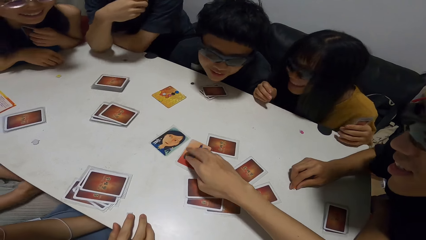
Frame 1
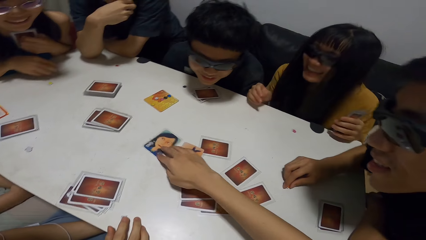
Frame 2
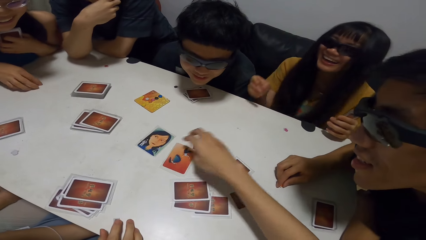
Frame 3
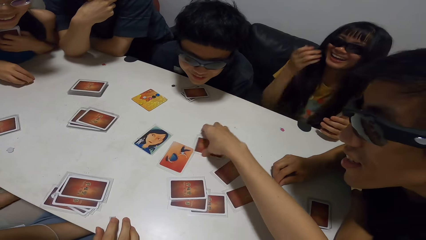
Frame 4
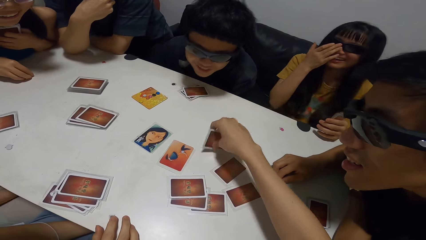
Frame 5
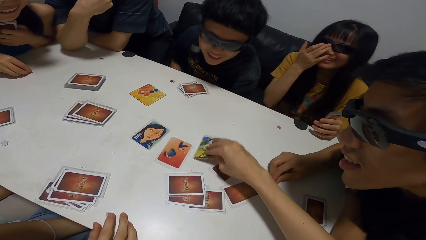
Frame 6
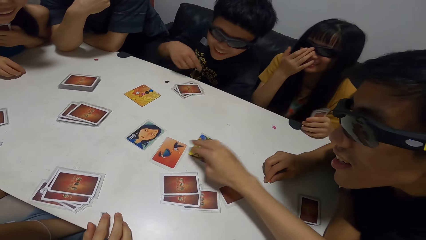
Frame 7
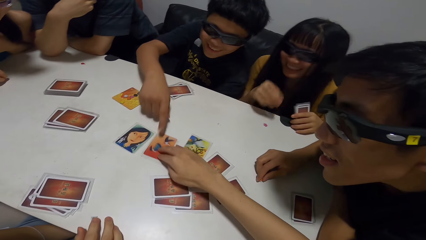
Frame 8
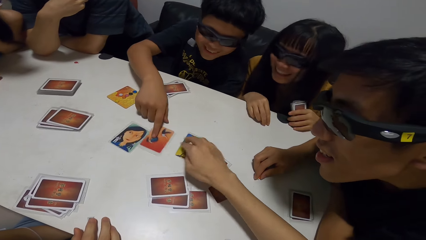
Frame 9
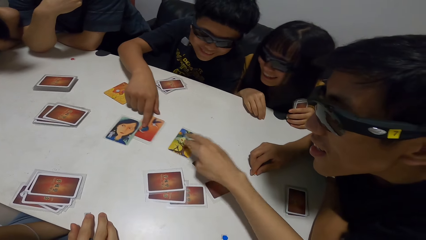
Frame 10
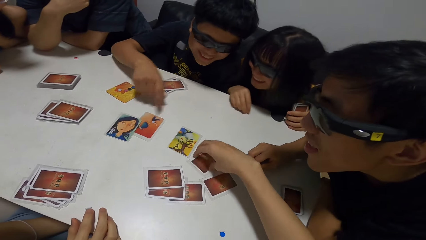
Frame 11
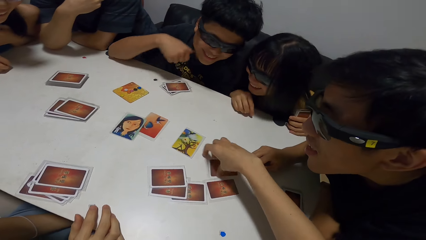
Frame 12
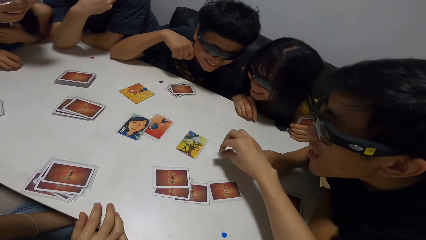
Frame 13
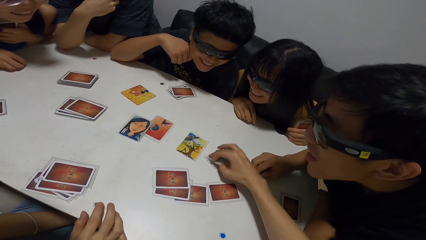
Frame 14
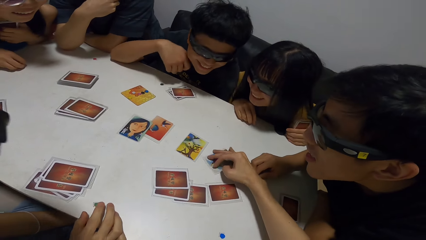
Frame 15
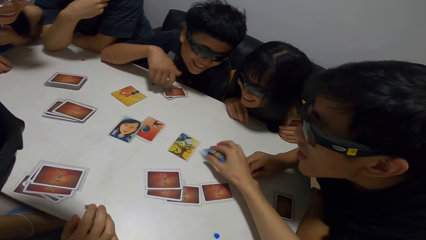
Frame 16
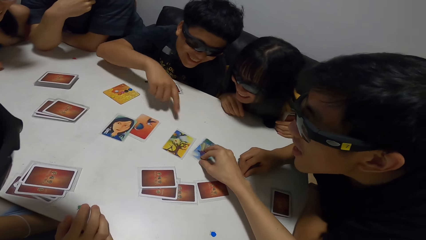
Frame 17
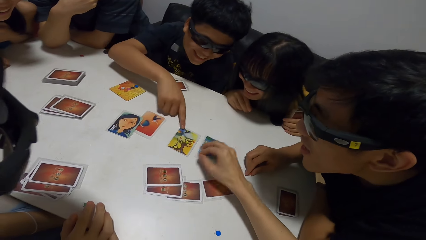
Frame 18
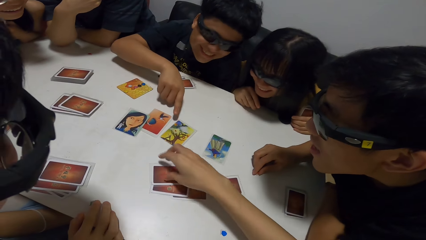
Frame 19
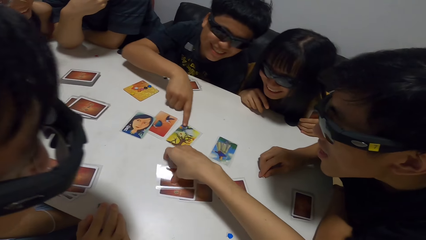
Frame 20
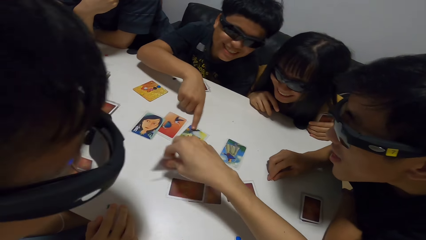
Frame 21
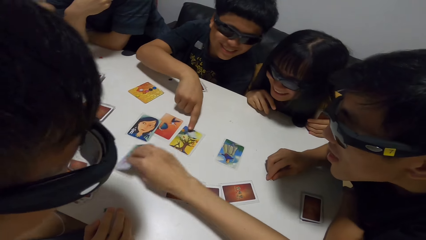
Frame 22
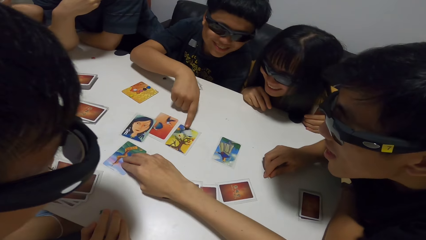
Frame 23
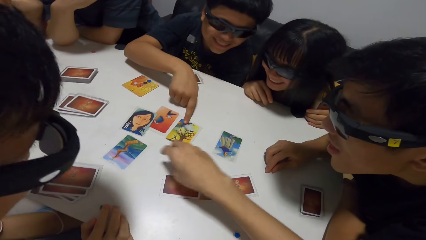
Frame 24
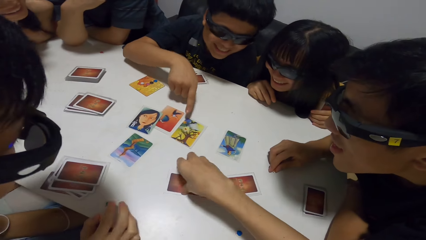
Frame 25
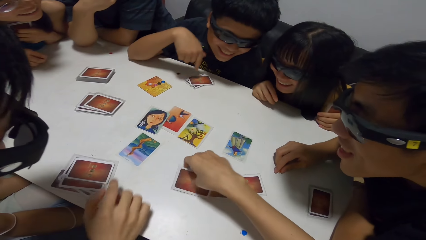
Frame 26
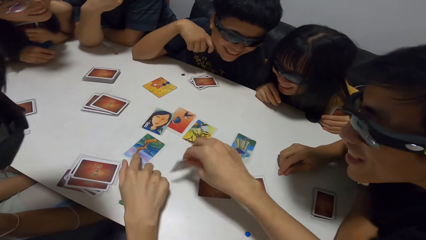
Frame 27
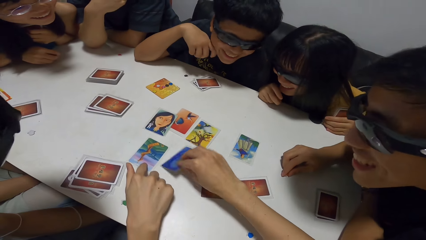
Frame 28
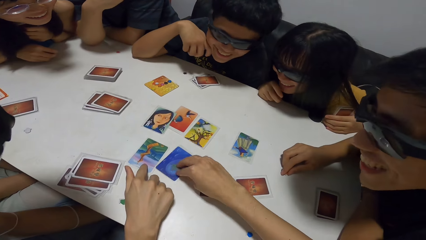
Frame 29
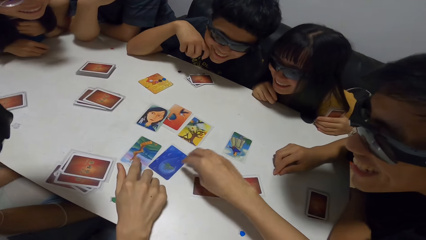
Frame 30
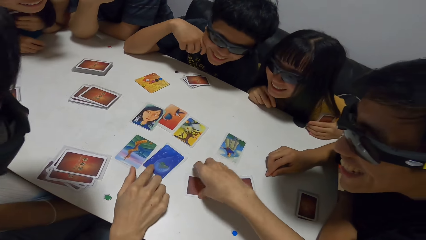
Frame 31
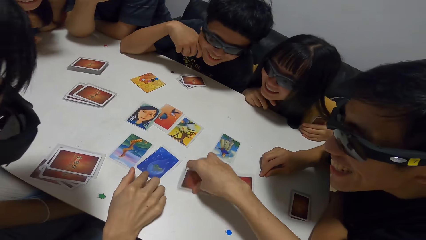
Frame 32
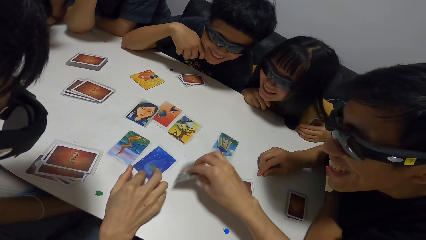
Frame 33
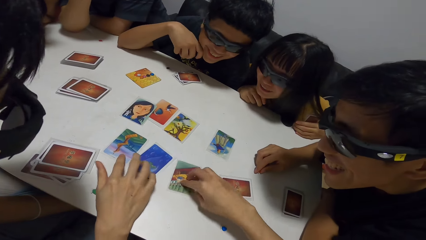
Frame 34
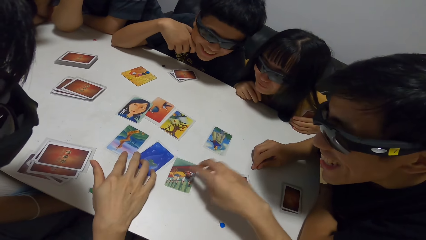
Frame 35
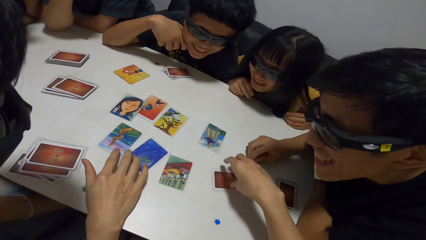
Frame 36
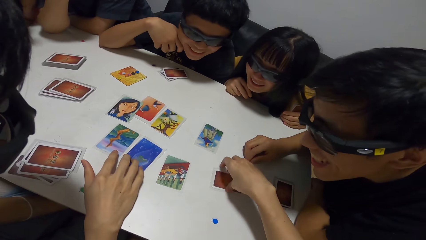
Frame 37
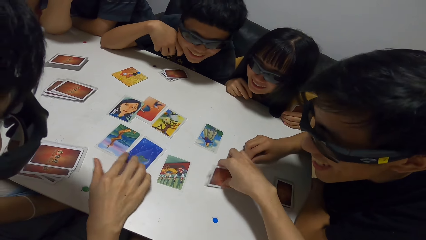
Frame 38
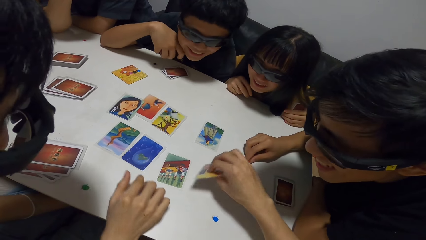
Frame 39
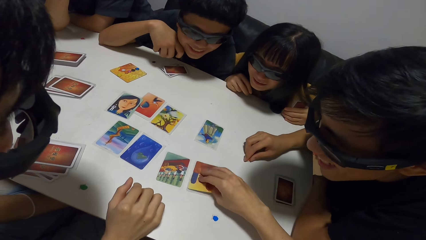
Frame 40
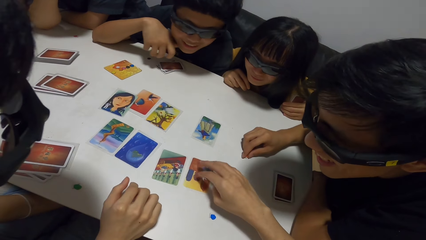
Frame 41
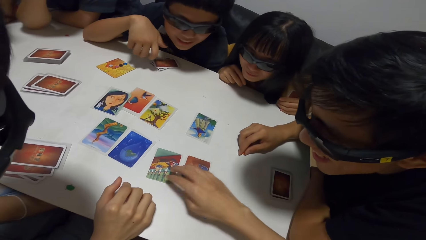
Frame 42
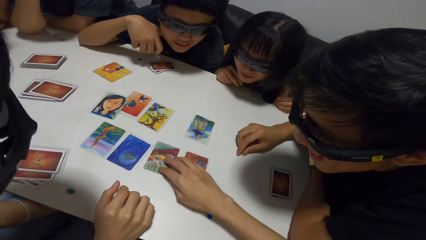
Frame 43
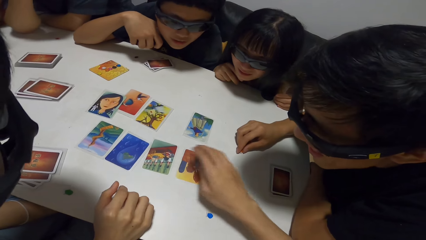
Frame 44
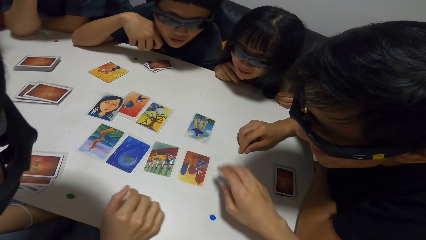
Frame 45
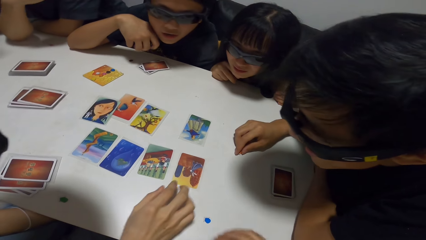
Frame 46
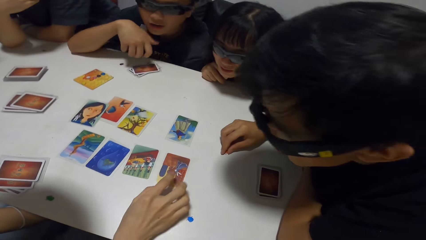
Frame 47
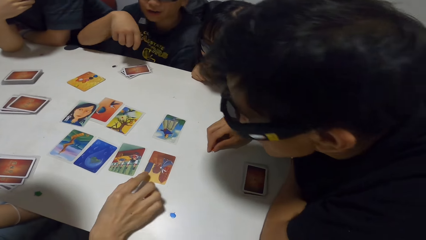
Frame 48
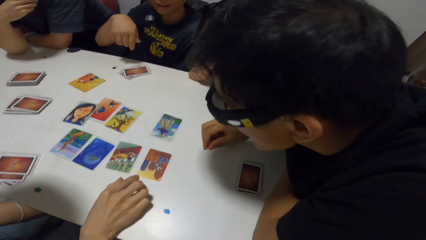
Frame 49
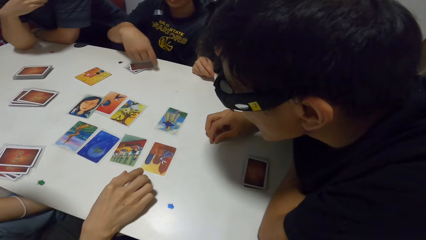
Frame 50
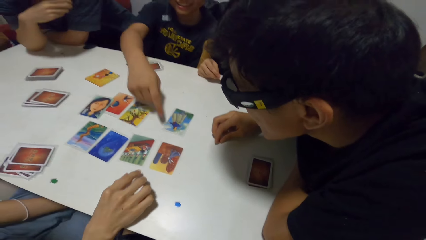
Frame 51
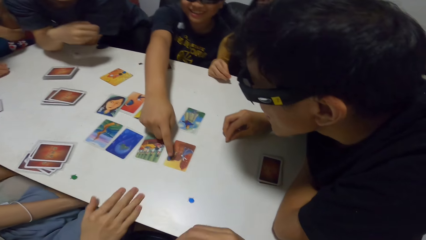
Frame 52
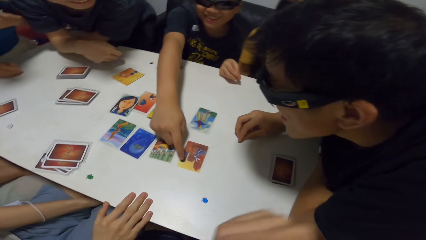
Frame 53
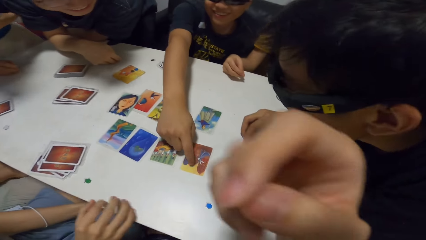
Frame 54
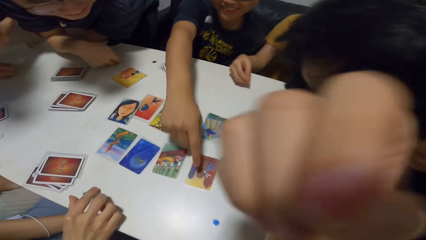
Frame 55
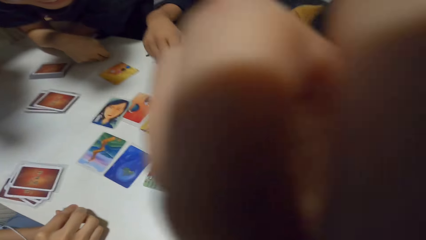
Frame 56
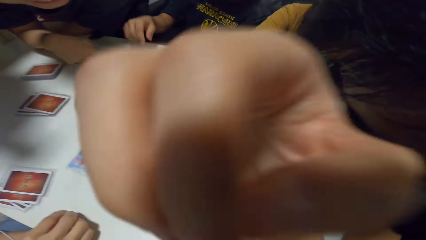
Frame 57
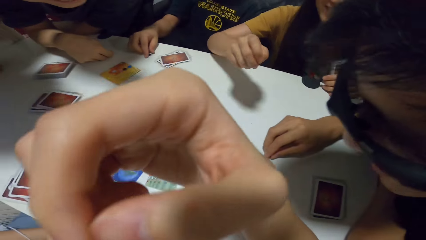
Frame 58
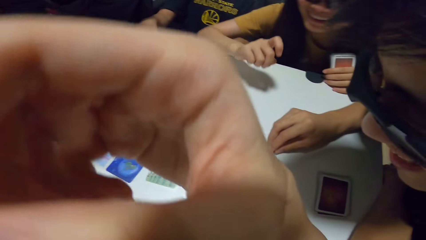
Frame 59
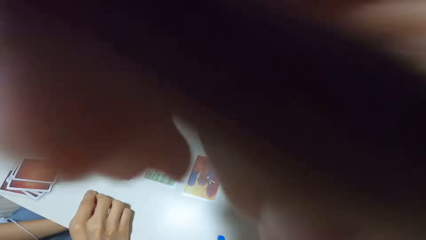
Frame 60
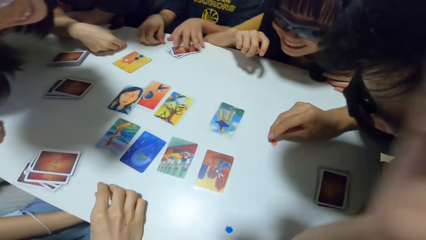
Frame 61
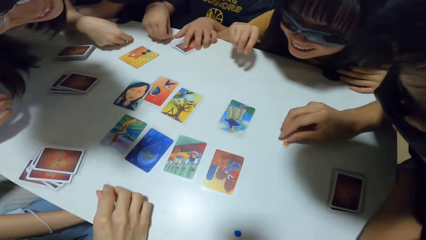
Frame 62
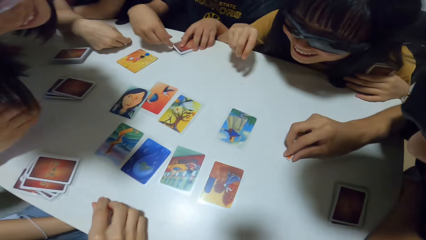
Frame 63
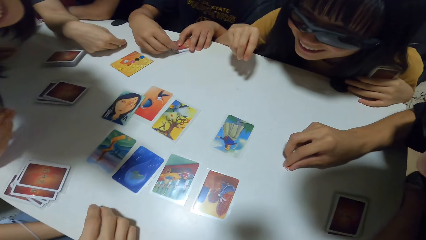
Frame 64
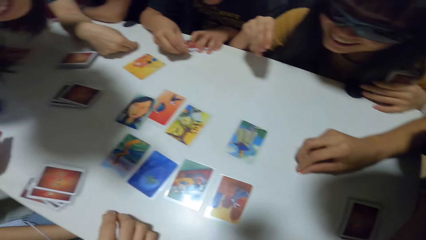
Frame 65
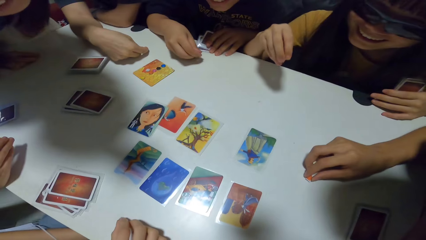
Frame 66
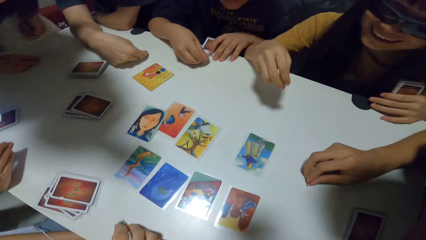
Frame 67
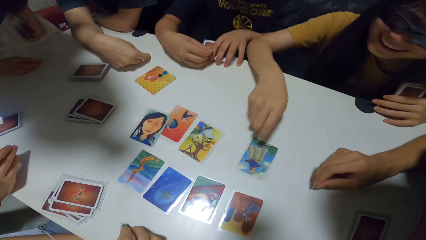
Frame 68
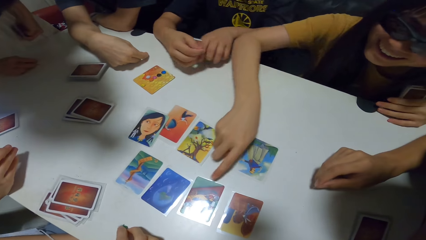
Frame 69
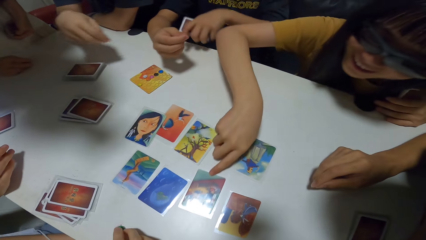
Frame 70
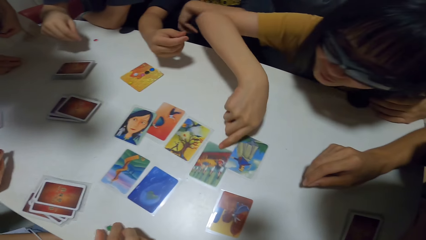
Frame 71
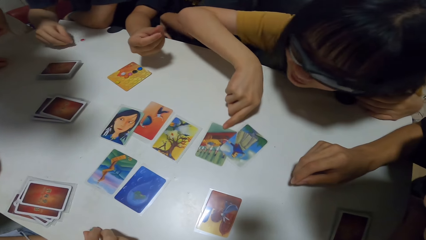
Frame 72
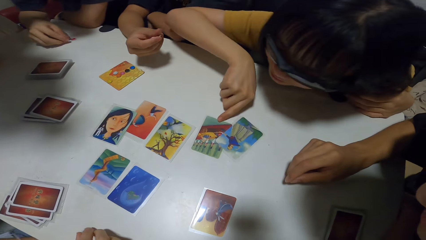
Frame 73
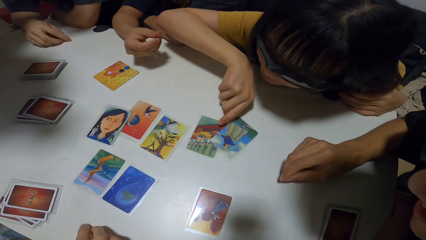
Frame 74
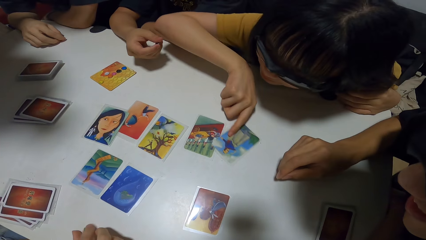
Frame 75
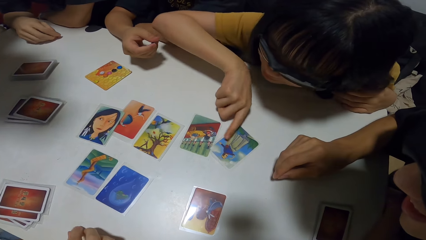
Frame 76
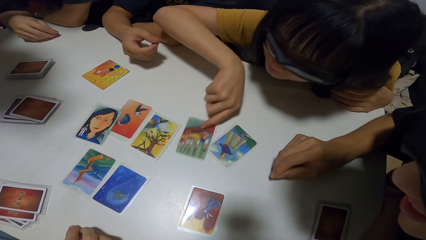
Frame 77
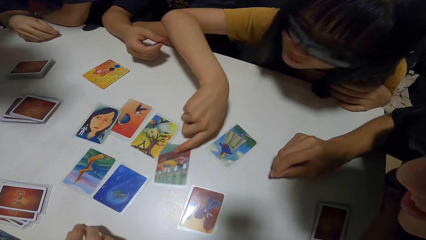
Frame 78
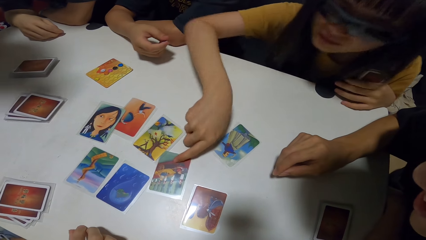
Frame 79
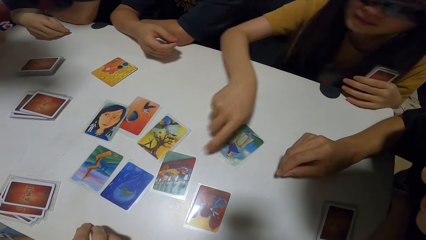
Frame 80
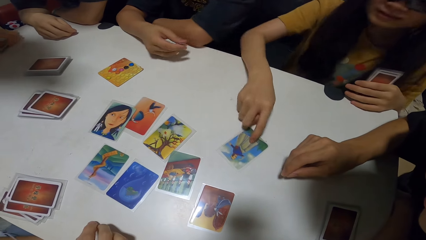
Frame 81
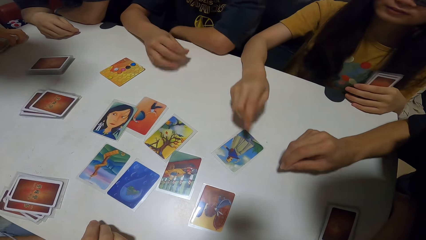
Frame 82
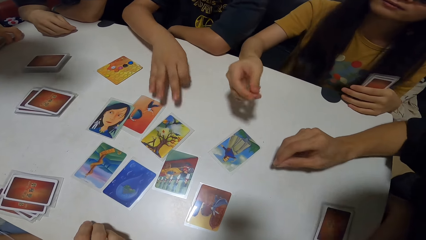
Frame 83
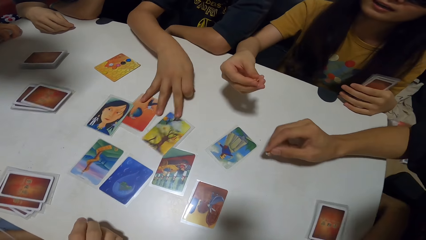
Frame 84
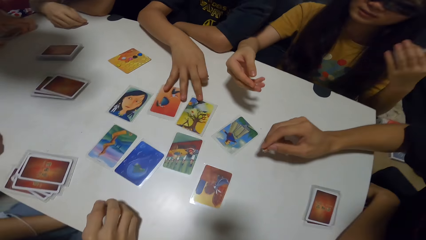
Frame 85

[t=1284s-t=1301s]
The camera wearer turns up cards on the table. A man adjusts another card of the cards with his right hand. The man points on a card on the table. The man adjusts a third card of the cards with his right hand. Another man adjusts a fourth card of the cards with his right hand. The other man touches a fifth card of the cards with his right hand. The first man touches the fifth card of the cards with his right hand. The camera wearer cleans his face with his right hand. The first man picks up the black jigsaw from the table with his right hand. A woman pulls out a sixth card of the cards with her right hand. The woman adjusts a seventh card of the cards with her right hand, and returns the sixth card of the cards with her right hand. The first man rearranges the card on the table with his right hand.
